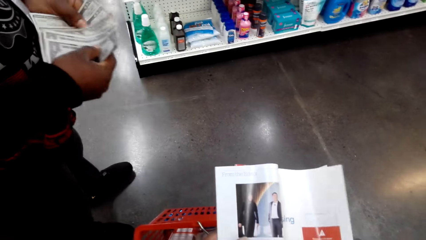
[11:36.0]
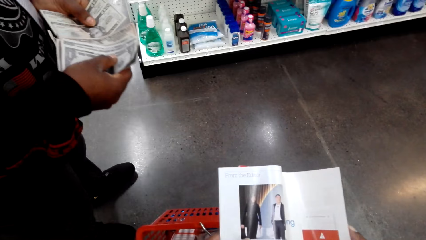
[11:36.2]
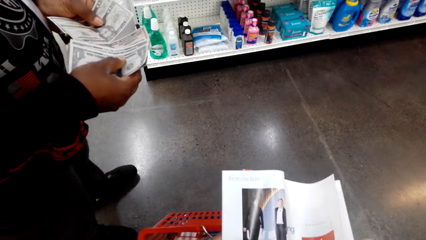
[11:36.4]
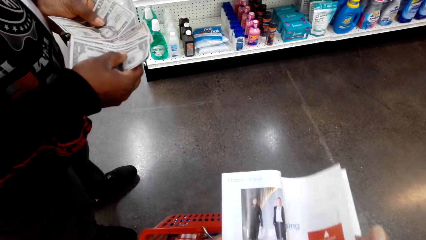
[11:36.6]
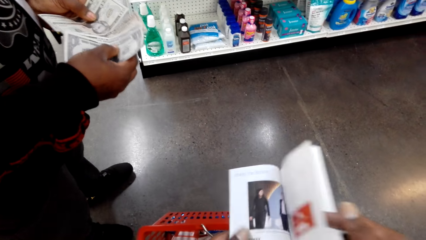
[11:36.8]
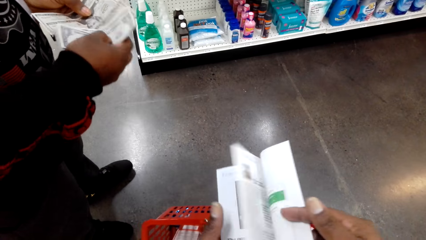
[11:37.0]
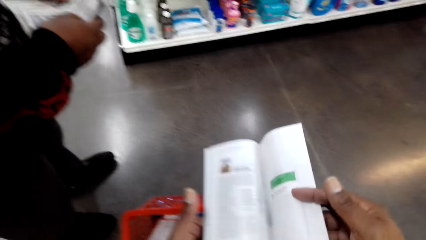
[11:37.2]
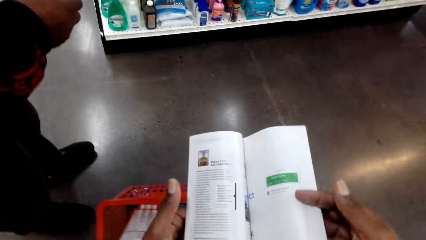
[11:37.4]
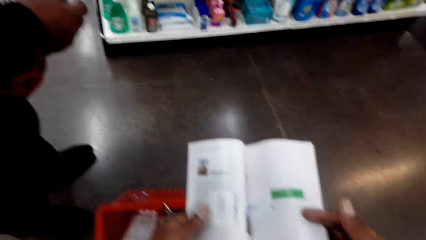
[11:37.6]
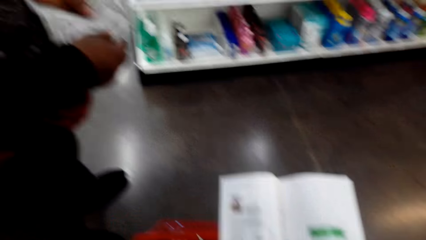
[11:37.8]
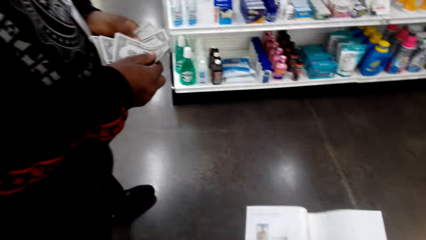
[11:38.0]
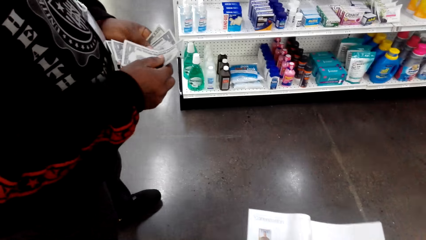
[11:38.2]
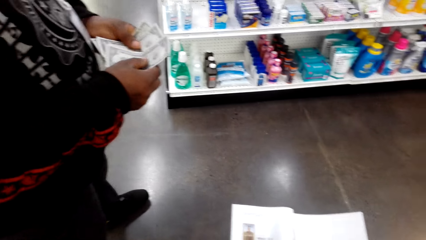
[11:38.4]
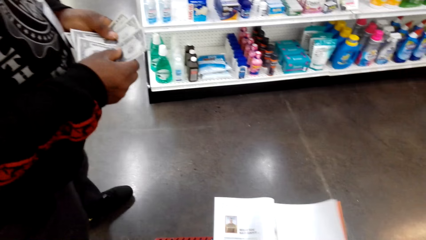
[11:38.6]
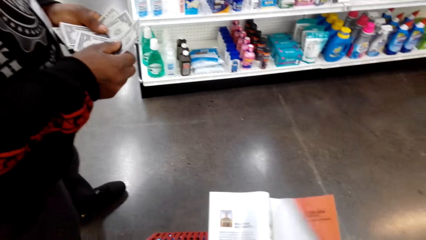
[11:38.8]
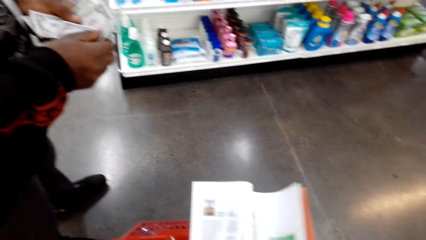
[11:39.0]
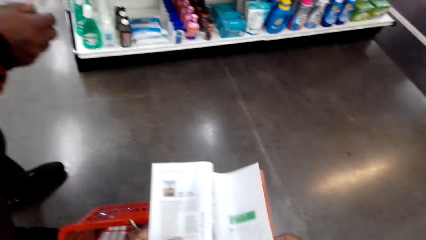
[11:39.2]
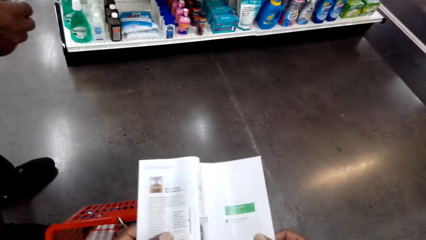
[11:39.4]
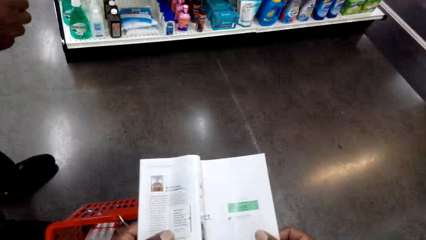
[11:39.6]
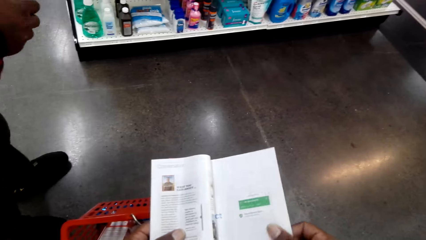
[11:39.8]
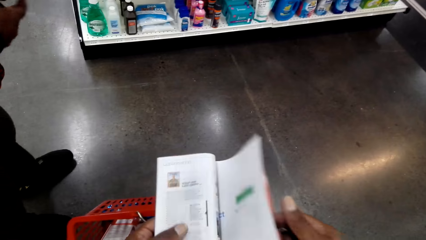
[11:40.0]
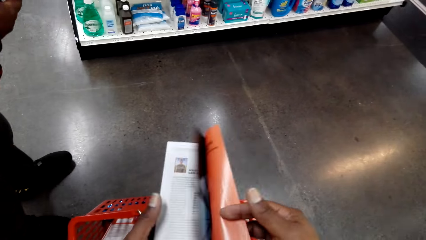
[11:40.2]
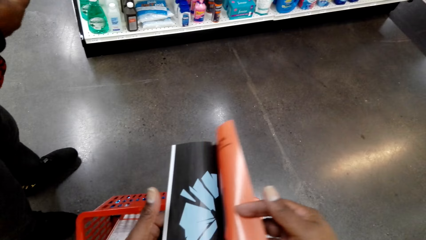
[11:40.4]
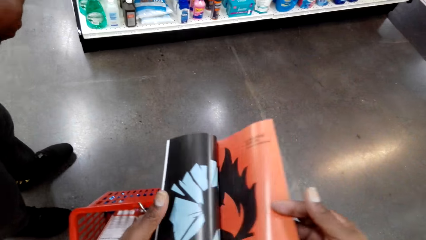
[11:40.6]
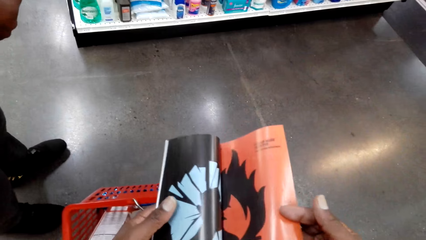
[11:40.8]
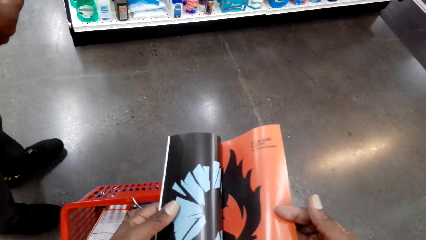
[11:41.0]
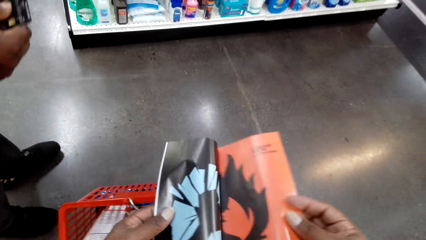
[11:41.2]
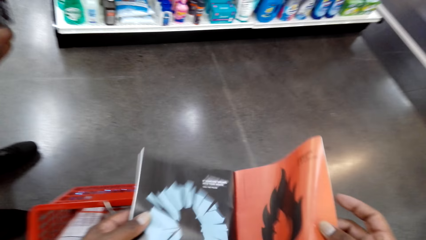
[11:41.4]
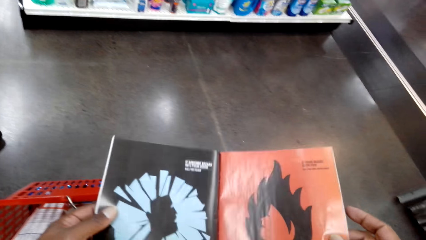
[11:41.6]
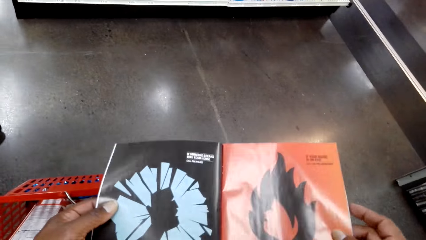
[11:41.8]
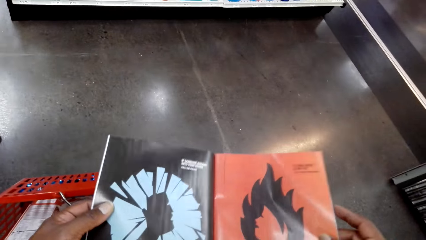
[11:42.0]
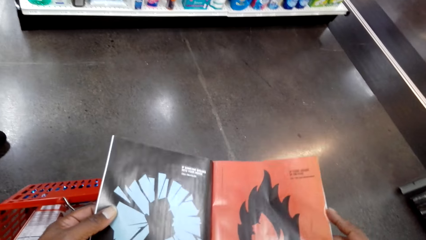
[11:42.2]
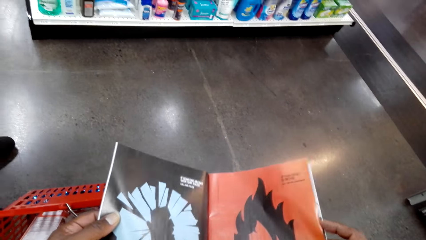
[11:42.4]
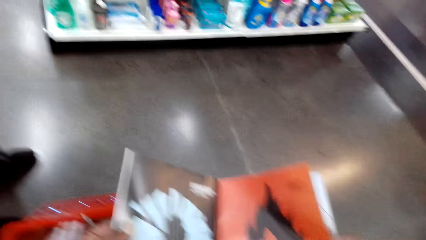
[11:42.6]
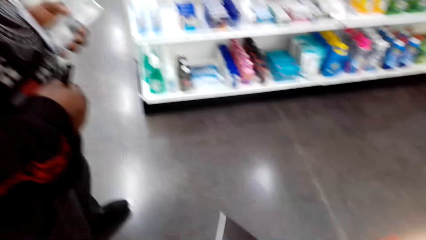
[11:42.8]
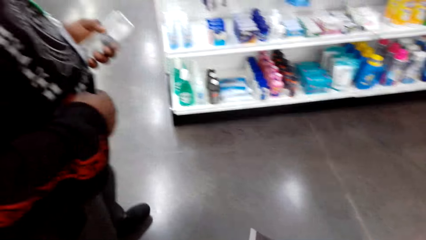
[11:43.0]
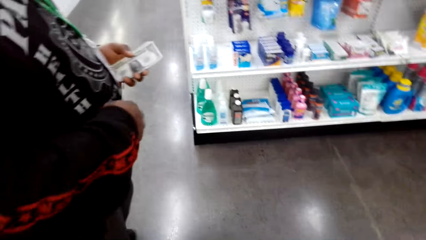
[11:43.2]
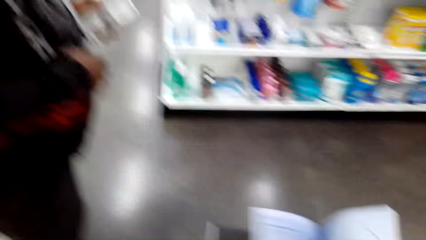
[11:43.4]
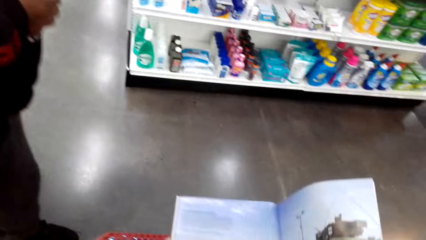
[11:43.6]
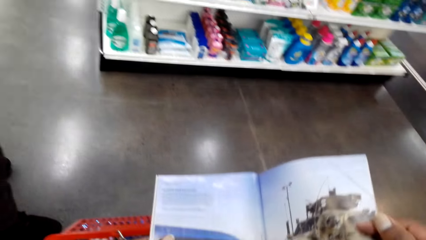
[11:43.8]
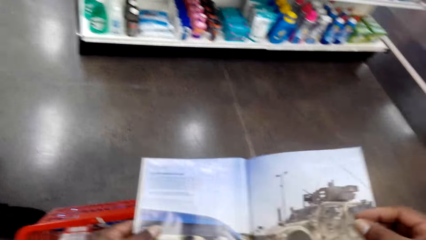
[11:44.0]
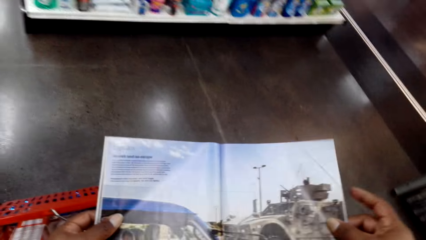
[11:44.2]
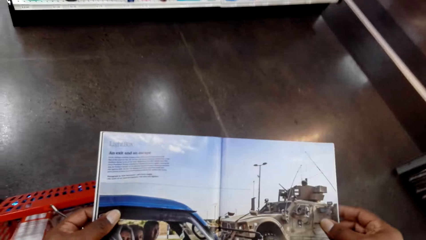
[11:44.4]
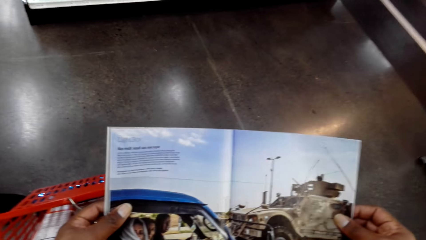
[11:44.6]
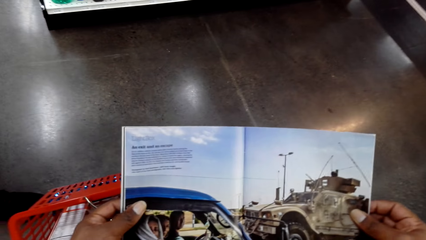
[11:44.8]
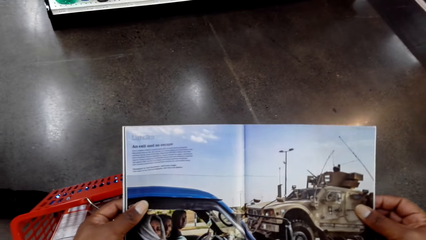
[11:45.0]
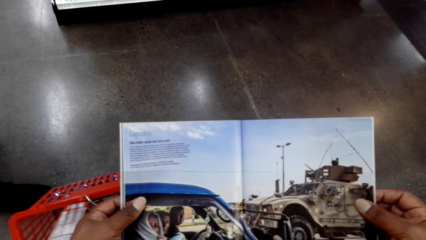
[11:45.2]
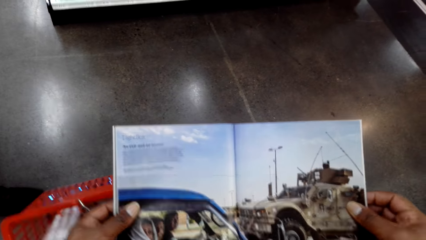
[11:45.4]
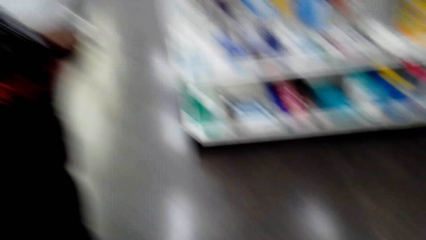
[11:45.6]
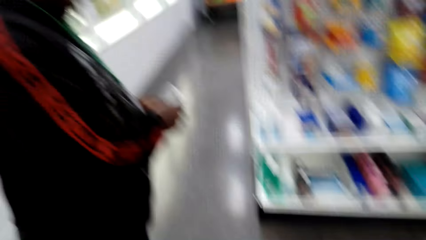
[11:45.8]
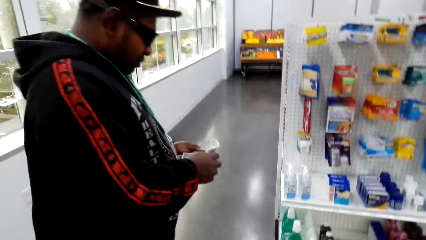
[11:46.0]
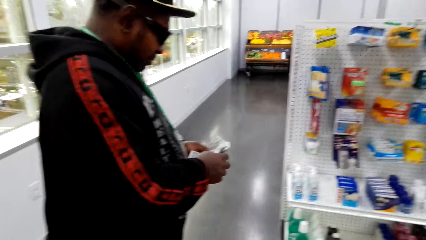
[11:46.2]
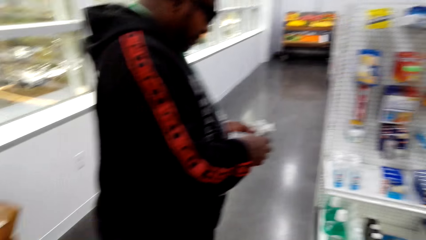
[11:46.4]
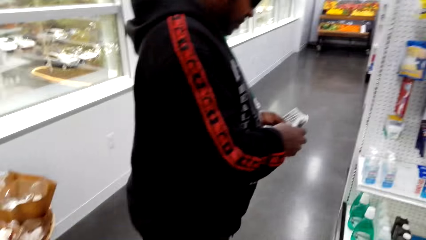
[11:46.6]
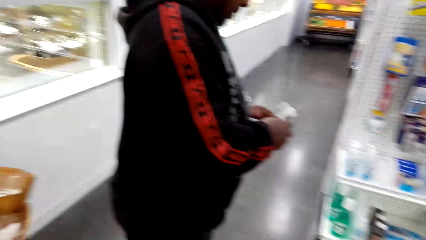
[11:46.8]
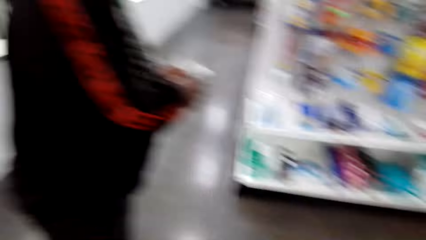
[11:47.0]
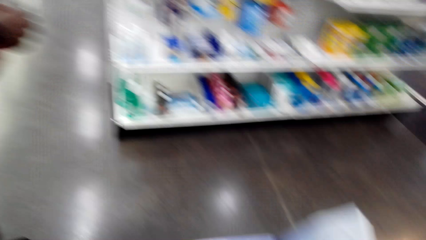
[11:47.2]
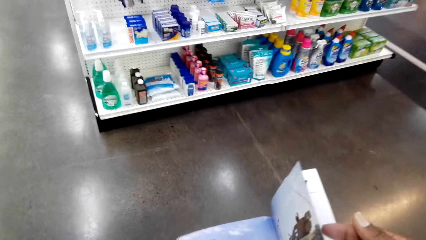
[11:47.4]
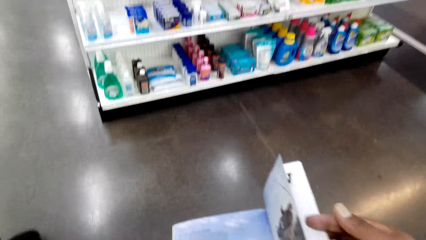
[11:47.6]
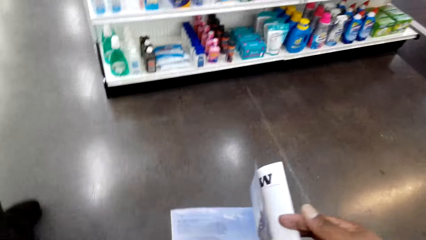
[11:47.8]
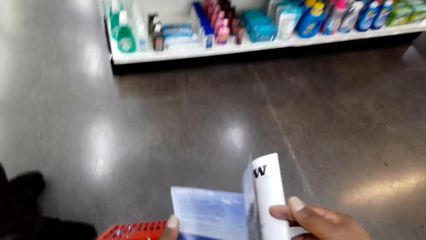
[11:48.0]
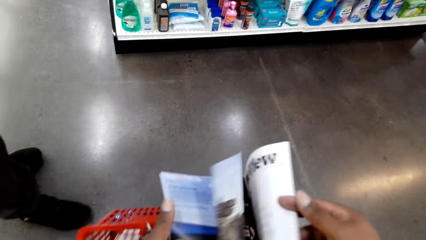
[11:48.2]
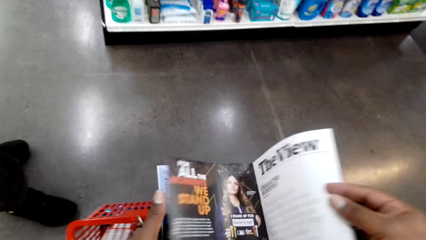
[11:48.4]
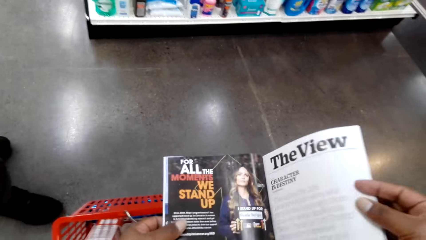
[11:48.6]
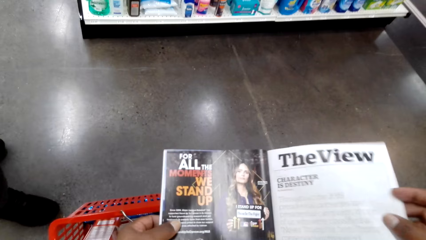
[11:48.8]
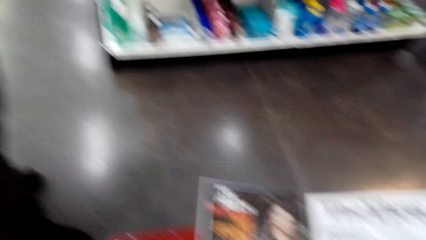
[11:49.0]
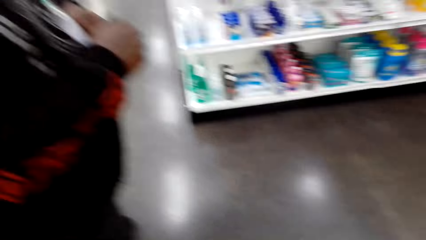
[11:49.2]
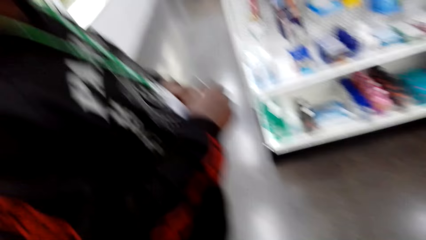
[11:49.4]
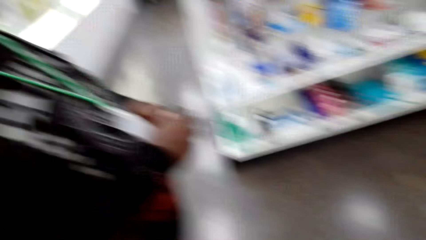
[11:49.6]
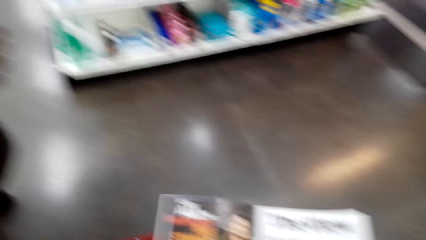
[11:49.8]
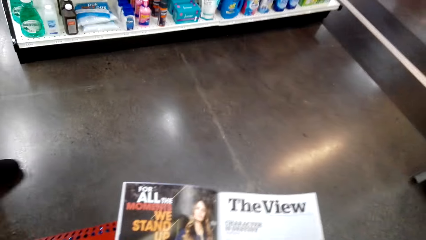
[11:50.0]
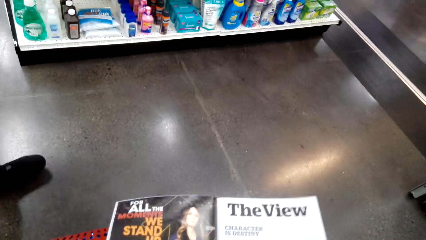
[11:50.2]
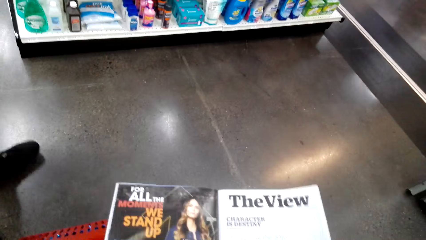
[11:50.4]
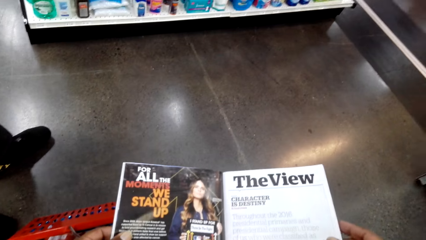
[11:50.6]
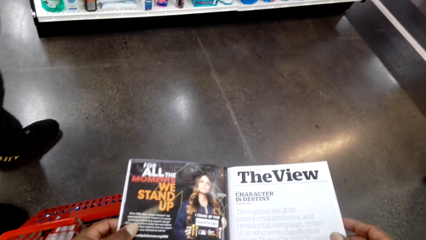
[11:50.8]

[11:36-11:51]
The camera wearer looks at the person.
